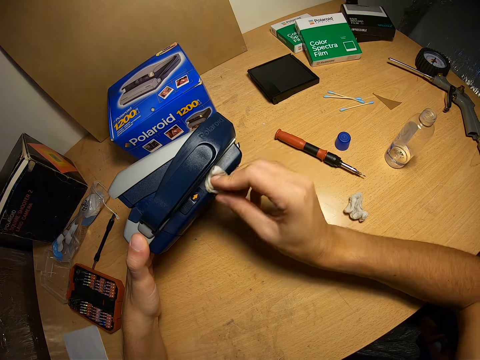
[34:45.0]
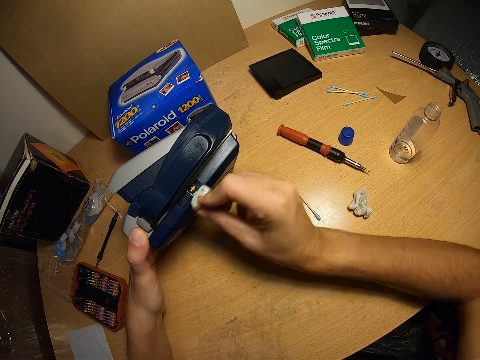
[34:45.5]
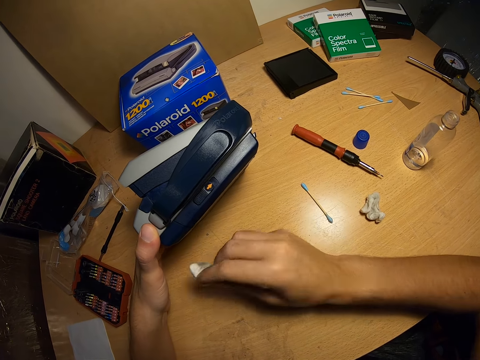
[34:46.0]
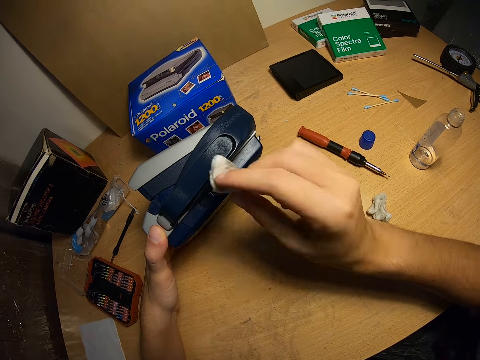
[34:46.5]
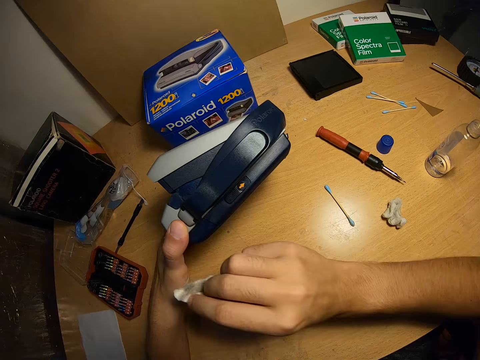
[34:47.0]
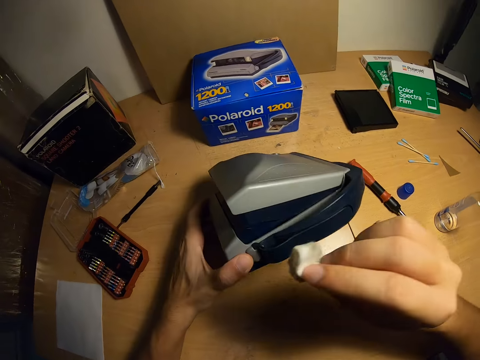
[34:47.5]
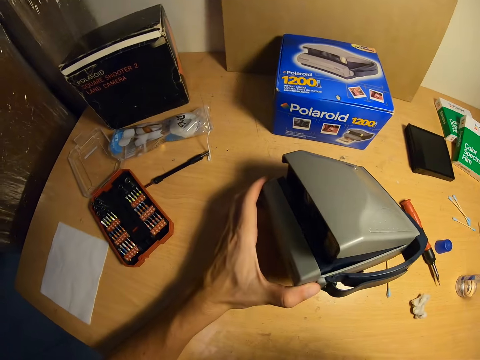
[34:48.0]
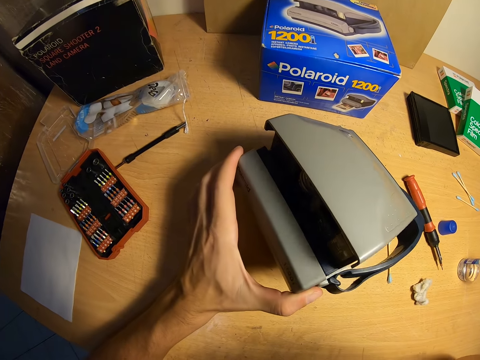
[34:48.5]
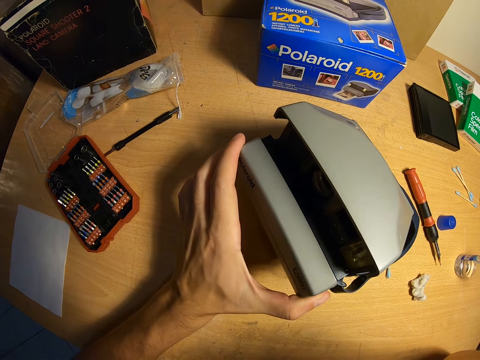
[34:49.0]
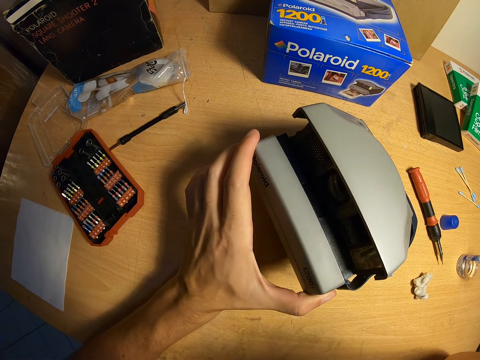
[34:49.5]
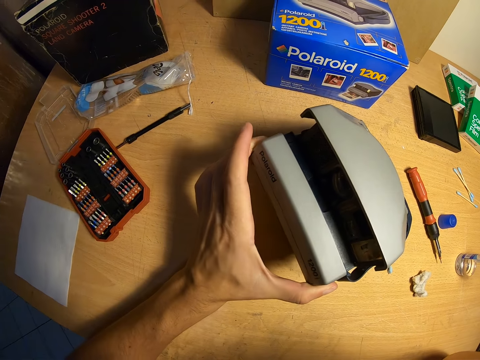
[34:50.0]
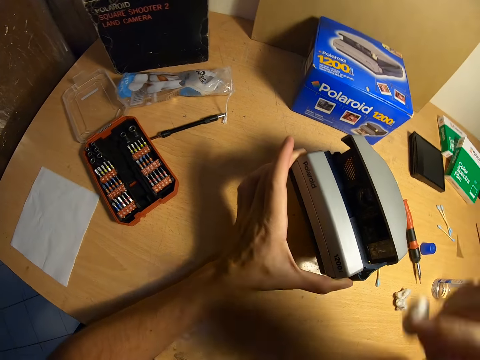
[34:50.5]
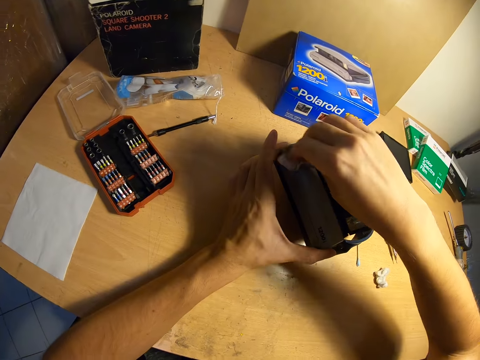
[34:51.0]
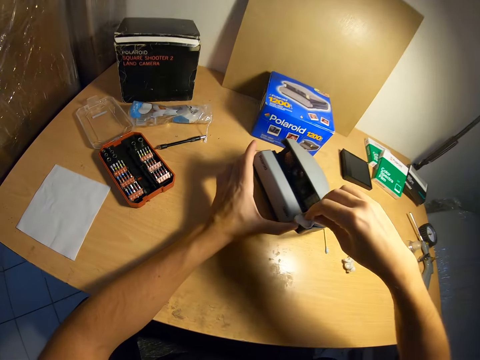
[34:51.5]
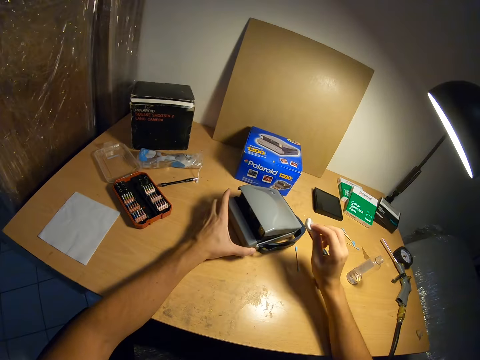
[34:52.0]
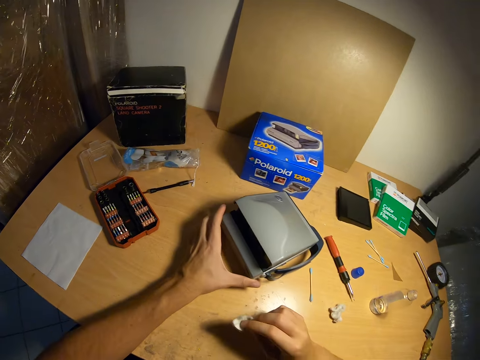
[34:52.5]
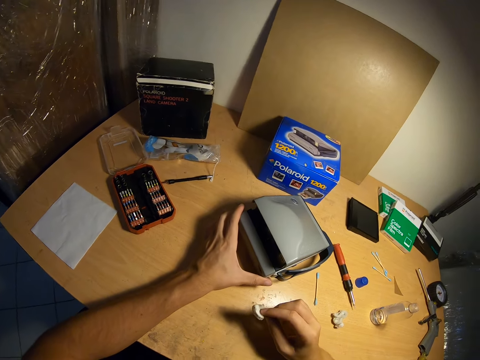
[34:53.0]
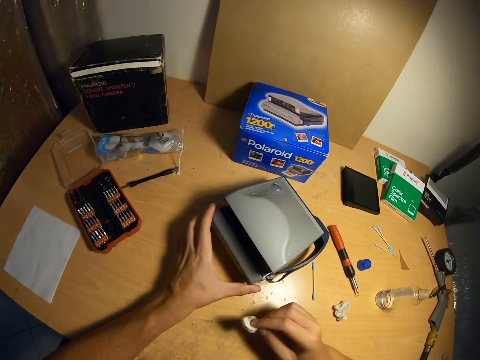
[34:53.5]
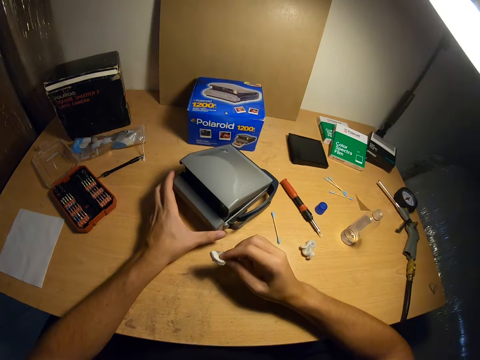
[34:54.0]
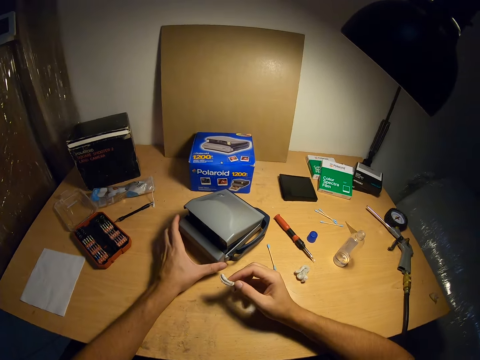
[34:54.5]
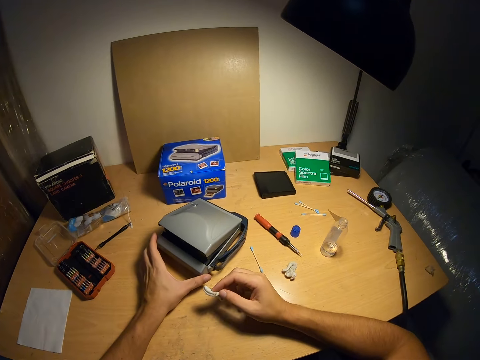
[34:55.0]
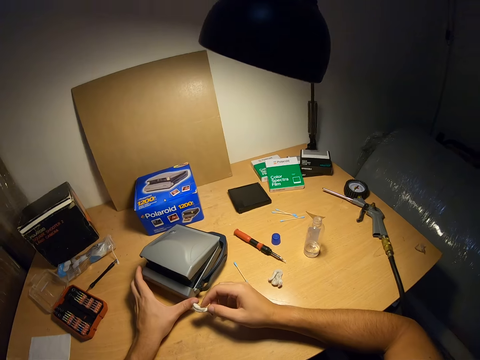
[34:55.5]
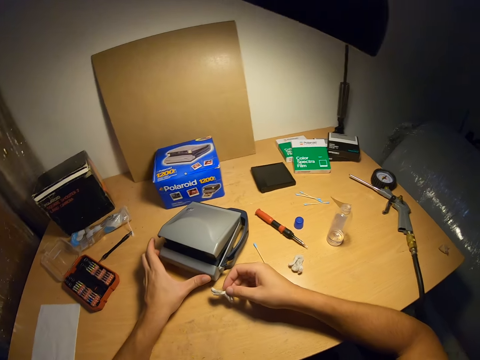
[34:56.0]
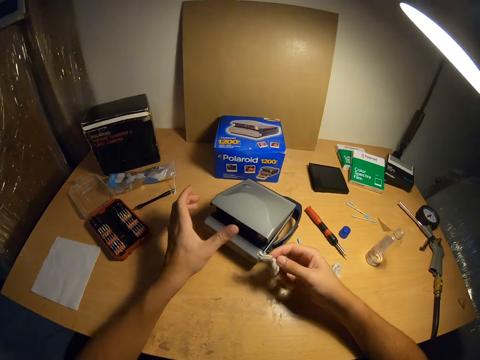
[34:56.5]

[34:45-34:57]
The camera wearer looks at the camera. They stop the cleaning of the camera. They wipe the camera with the cotton wool. They stop the cleaning of the camera. They drop down the camera. They look around.

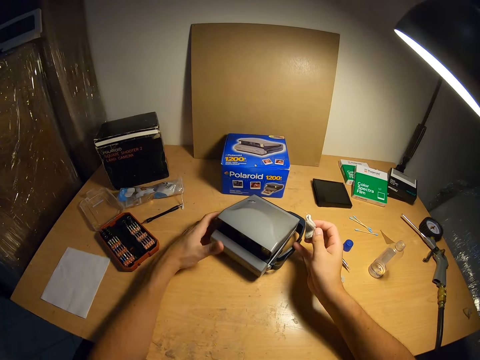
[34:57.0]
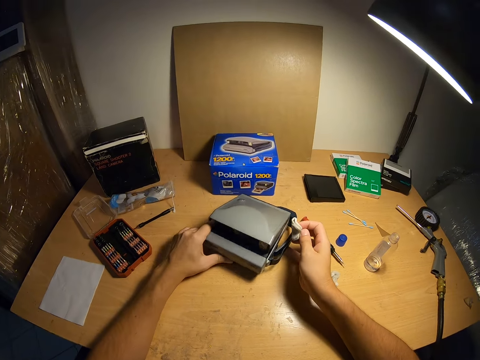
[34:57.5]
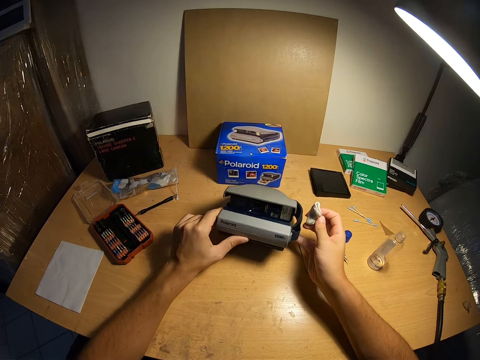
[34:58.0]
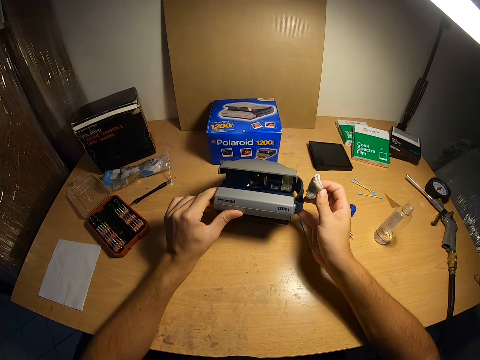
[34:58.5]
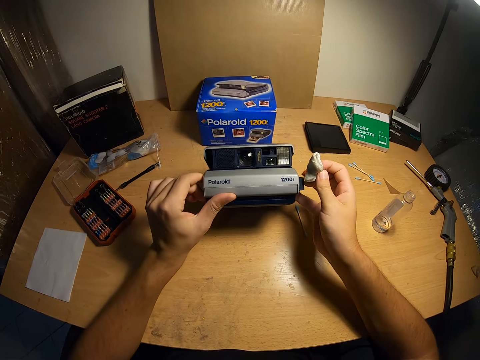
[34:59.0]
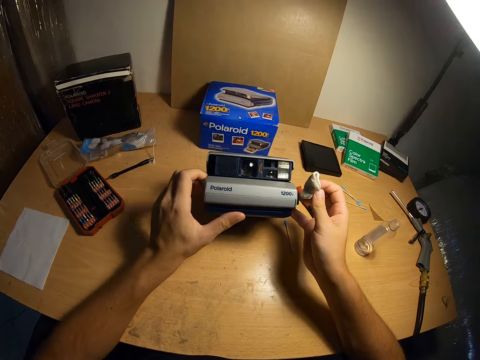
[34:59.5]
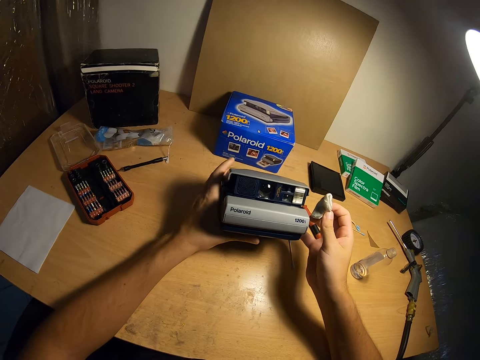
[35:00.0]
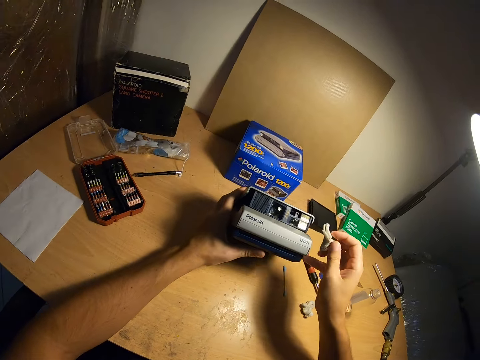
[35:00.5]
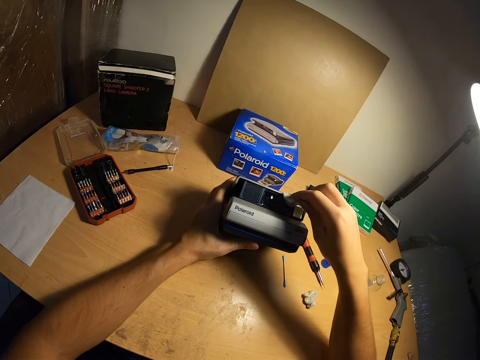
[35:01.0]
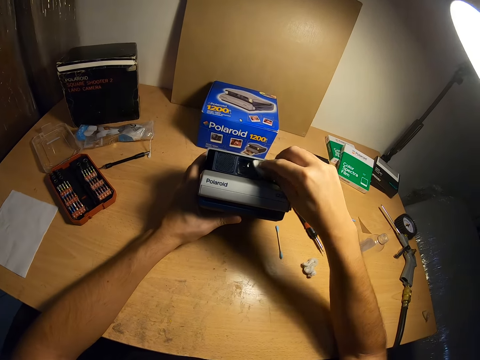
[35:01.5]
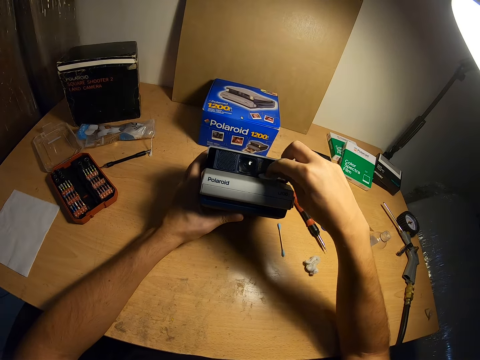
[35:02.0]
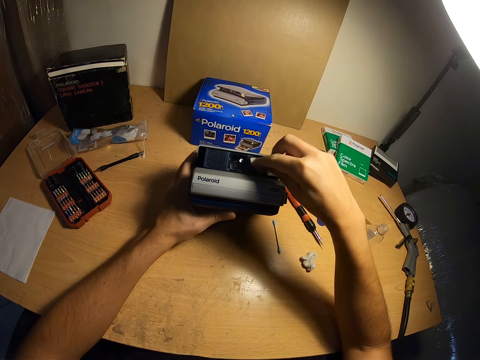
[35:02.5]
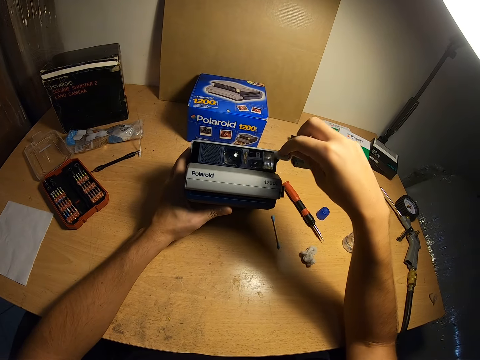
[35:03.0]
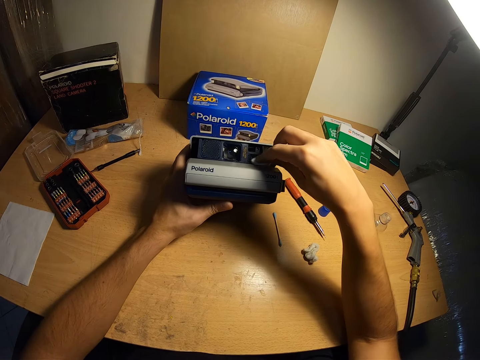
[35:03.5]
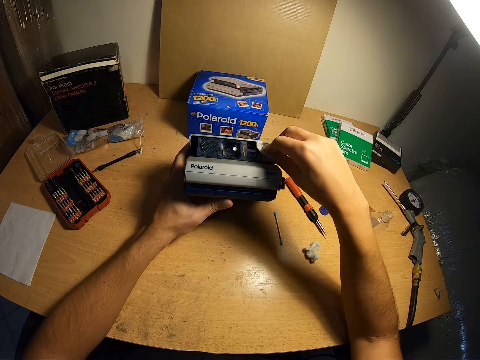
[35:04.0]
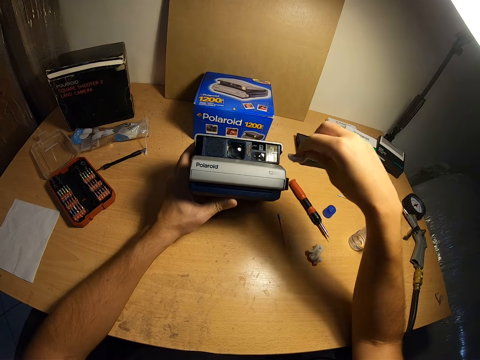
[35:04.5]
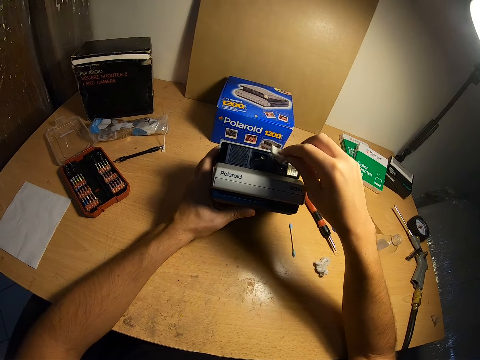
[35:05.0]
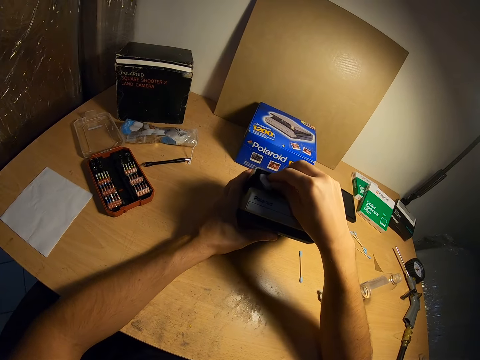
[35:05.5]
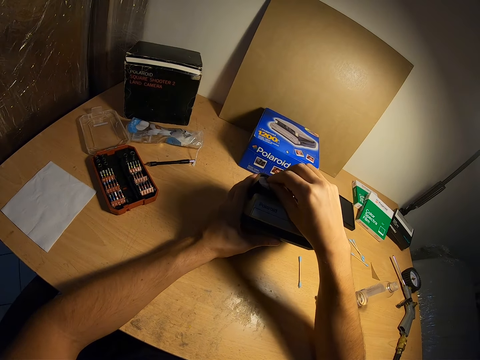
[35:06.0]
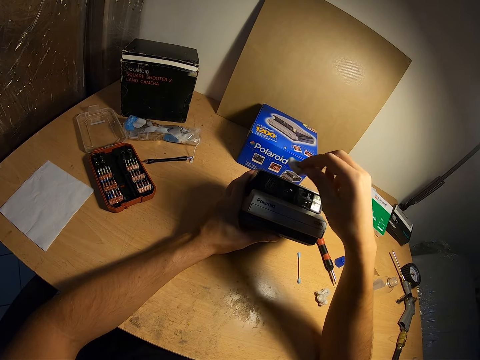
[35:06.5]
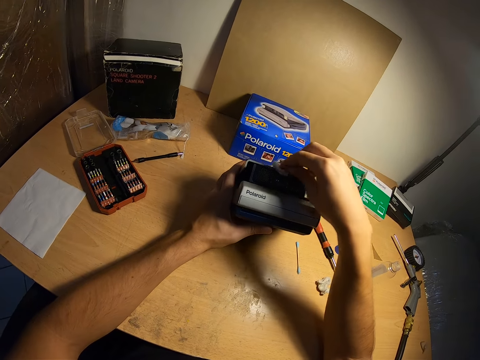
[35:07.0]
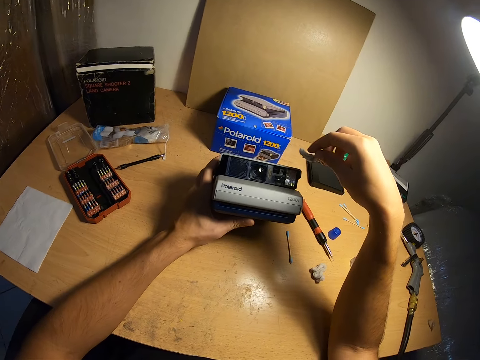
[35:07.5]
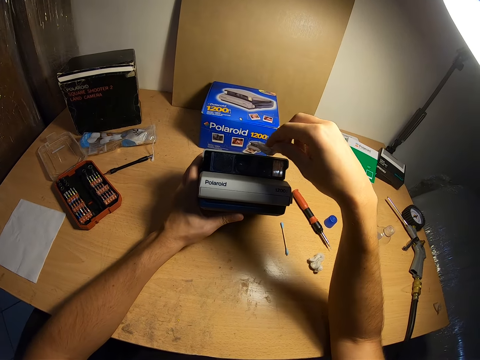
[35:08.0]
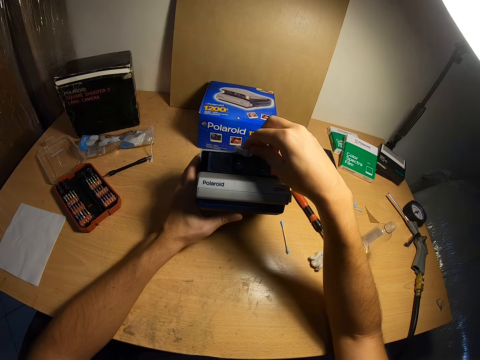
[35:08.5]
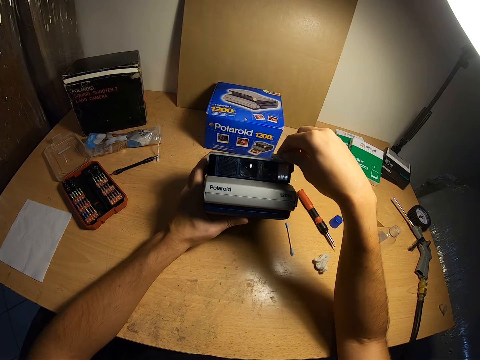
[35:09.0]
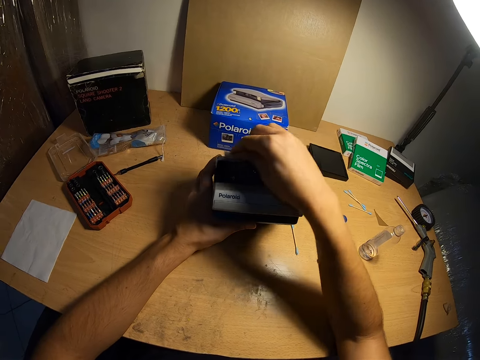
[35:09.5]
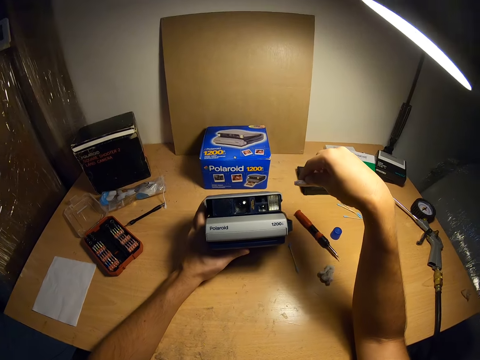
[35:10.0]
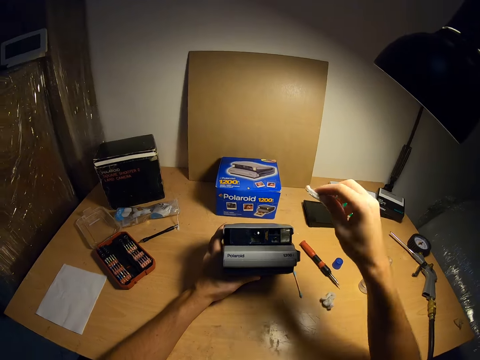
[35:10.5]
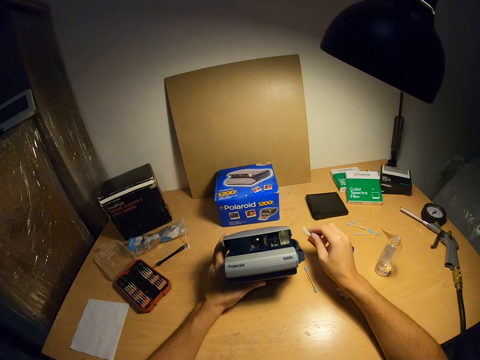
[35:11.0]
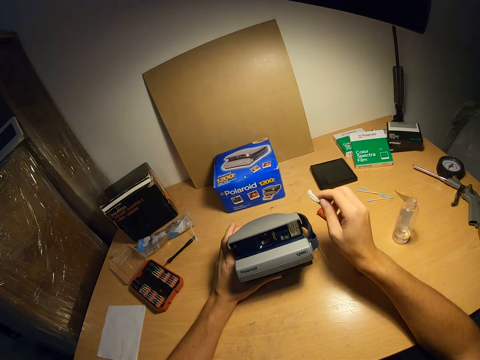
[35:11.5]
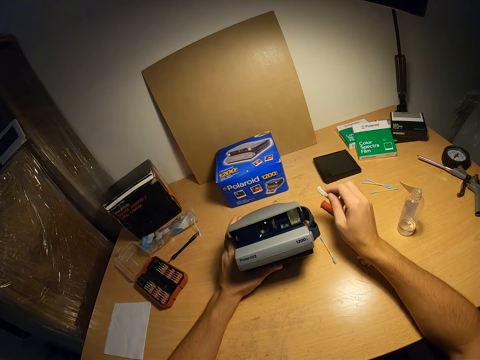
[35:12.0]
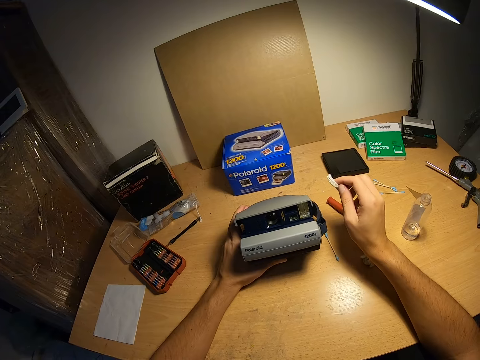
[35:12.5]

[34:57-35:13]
The camera wearer lifts the camera up. They wipe the camera with the cotton wool. They stop the cleaning of the camera. They look at the camera.
